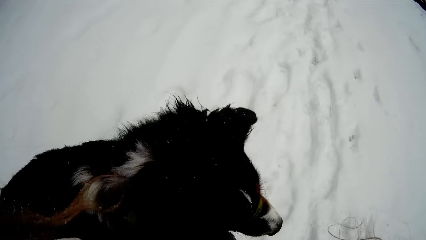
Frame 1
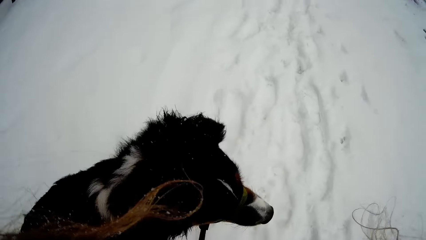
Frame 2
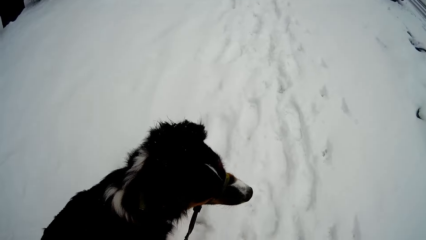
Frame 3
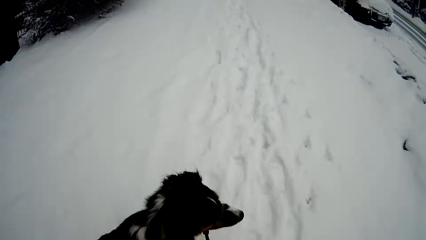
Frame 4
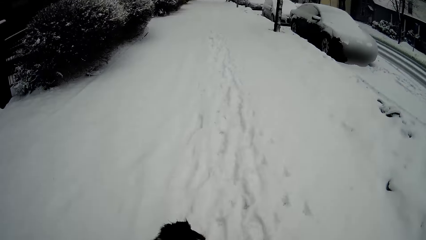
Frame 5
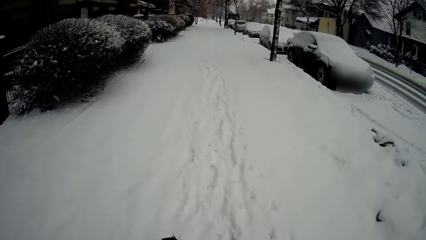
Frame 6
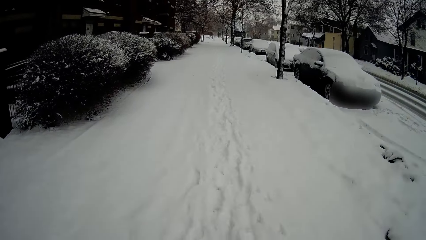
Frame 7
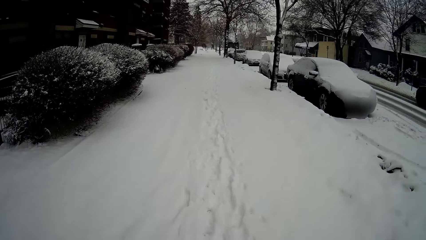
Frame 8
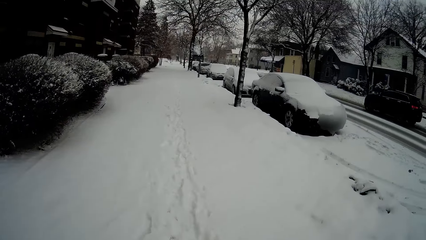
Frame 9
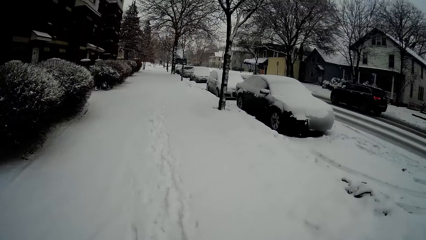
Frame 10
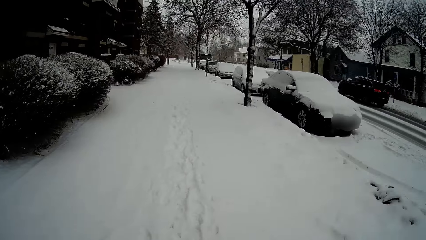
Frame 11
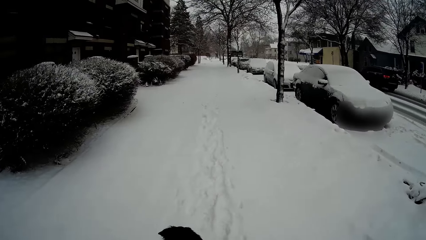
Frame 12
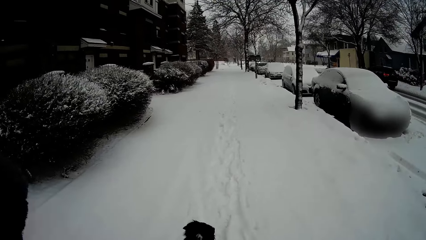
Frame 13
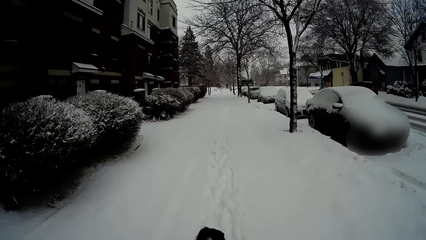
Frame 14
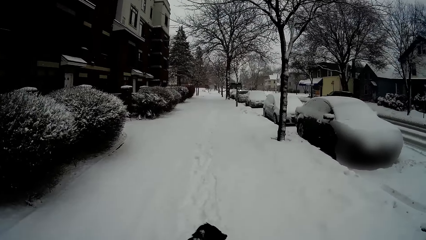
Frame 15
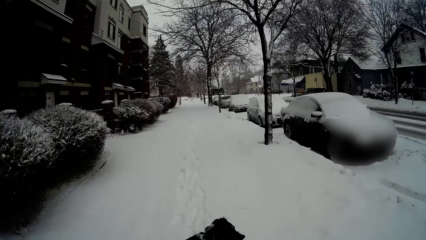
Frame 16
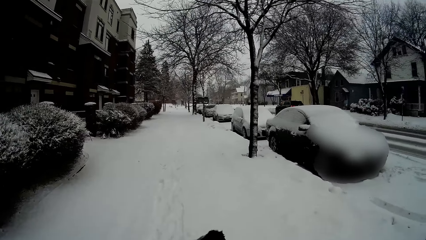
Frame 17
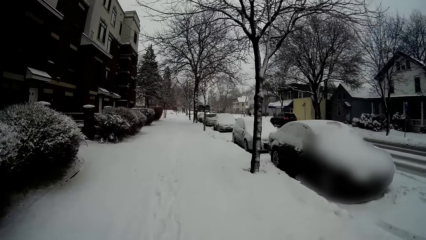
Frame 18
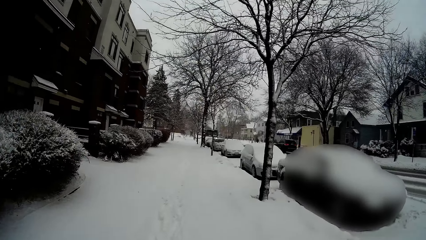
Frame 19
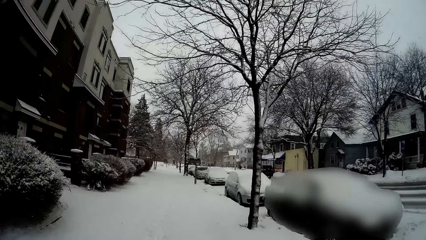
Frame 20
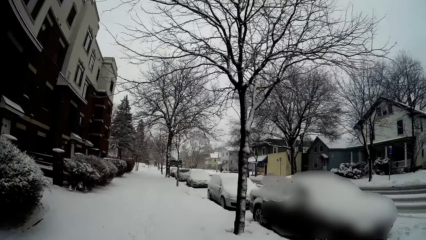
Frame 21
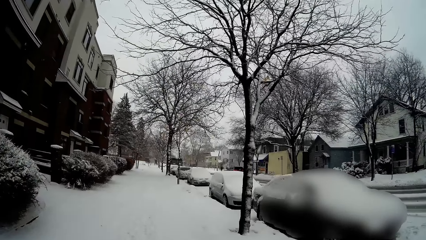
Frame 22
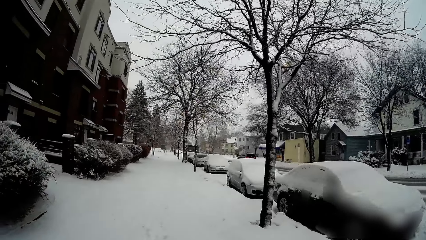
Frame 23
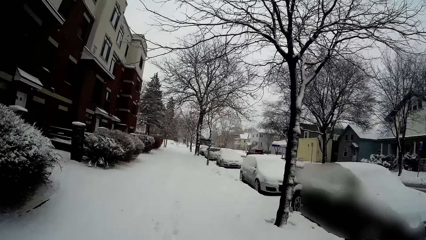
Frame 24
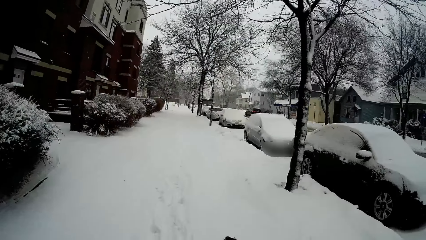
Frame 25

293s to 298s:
The camera wearer interacts with the dog.

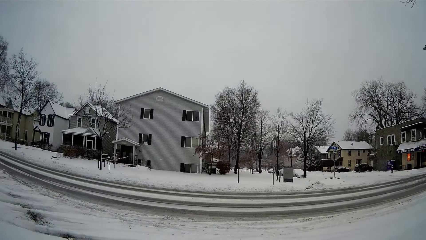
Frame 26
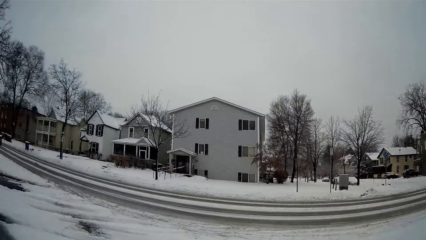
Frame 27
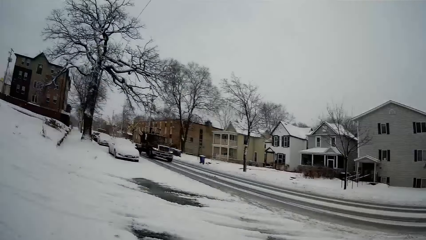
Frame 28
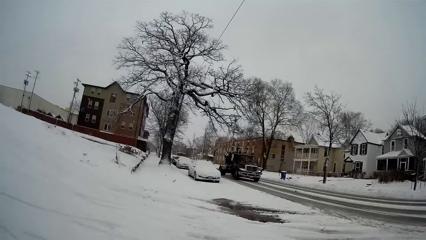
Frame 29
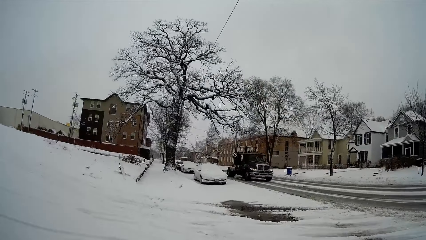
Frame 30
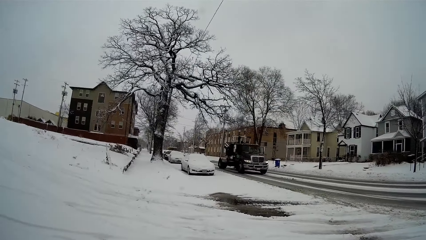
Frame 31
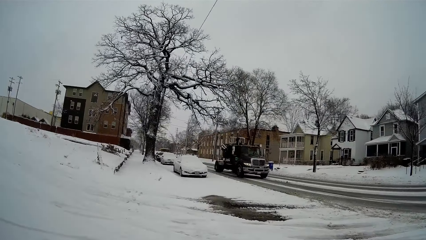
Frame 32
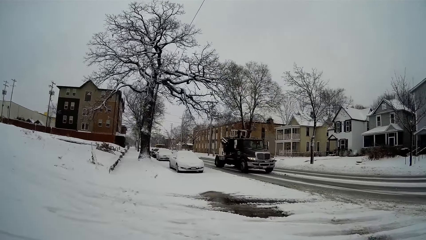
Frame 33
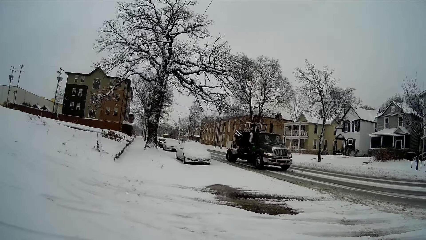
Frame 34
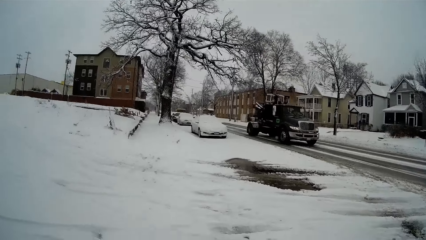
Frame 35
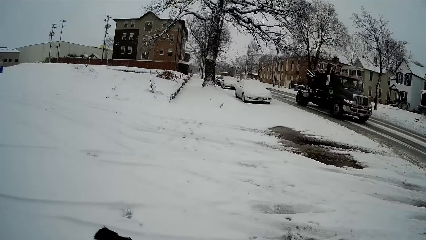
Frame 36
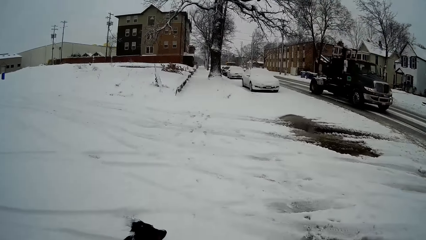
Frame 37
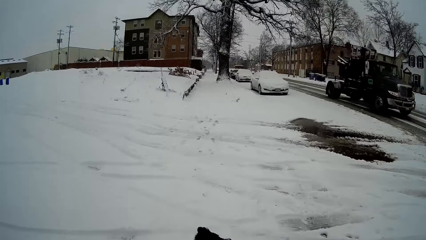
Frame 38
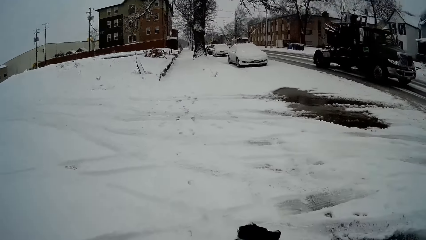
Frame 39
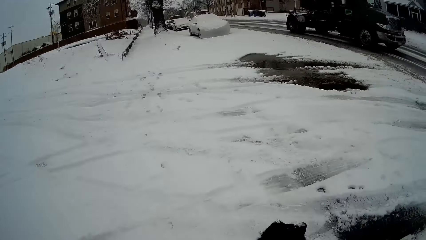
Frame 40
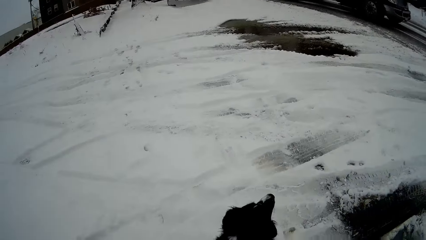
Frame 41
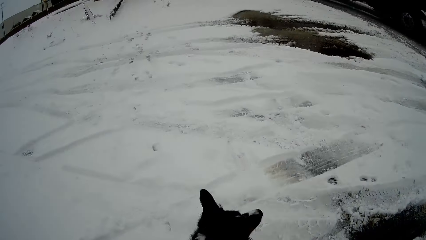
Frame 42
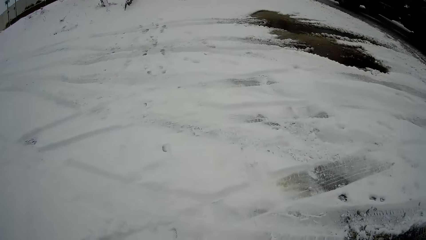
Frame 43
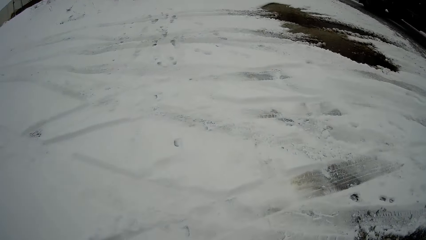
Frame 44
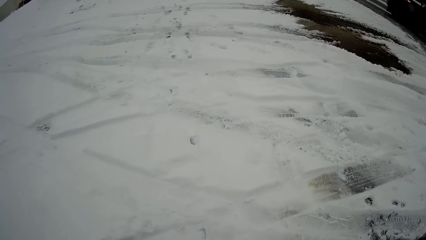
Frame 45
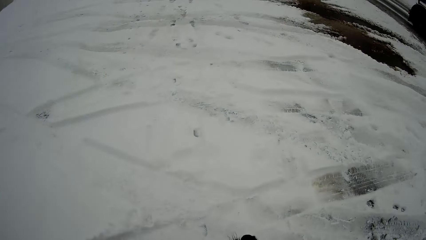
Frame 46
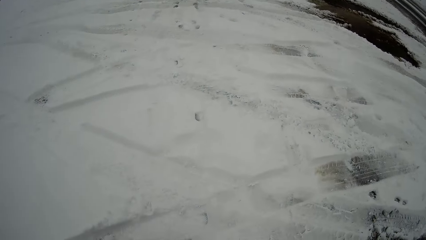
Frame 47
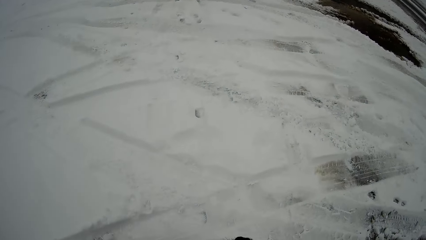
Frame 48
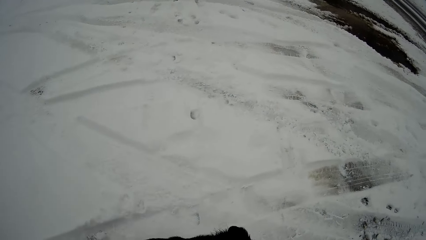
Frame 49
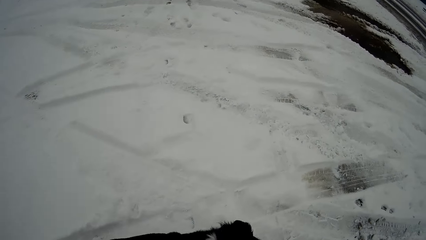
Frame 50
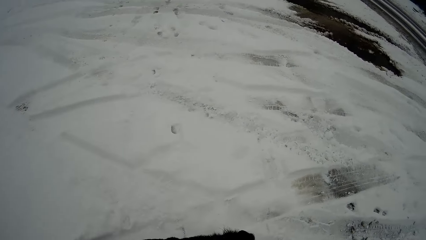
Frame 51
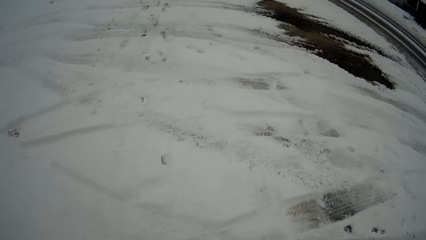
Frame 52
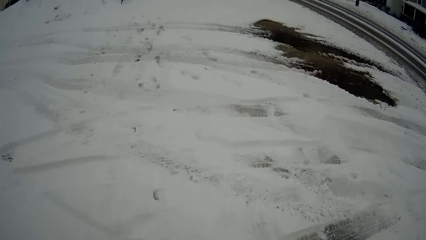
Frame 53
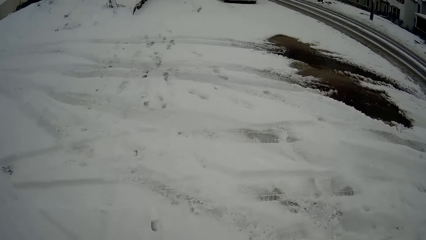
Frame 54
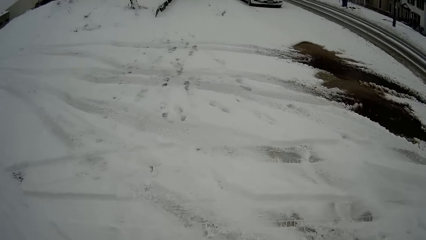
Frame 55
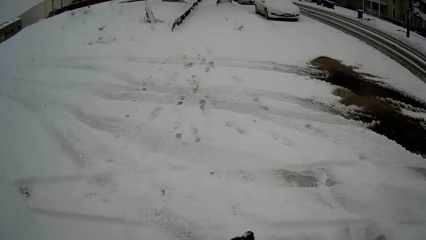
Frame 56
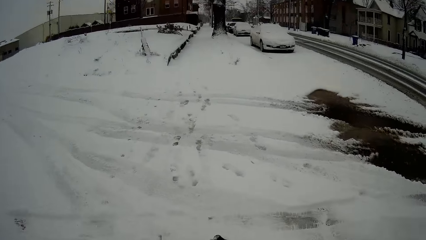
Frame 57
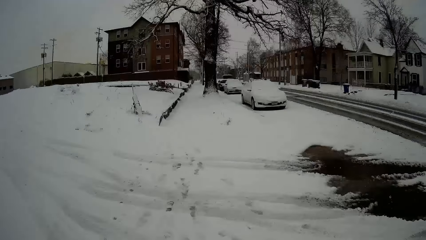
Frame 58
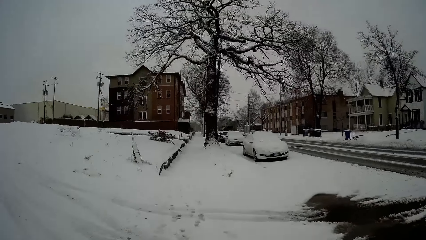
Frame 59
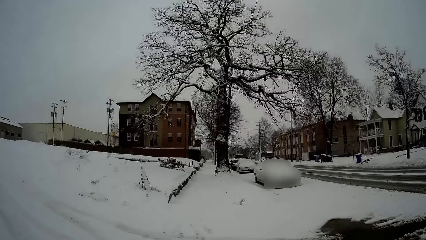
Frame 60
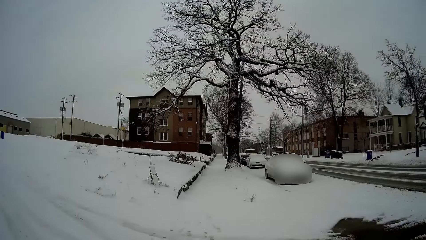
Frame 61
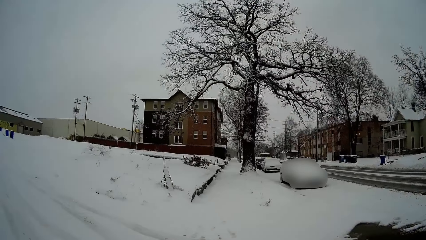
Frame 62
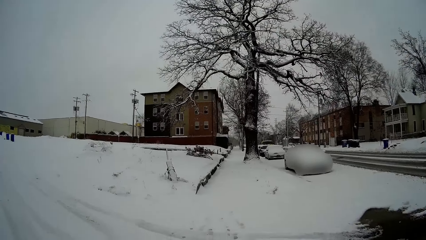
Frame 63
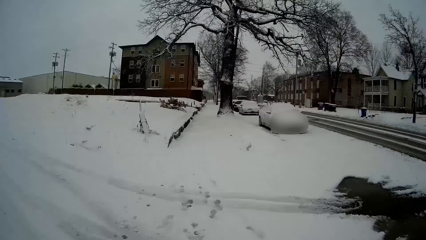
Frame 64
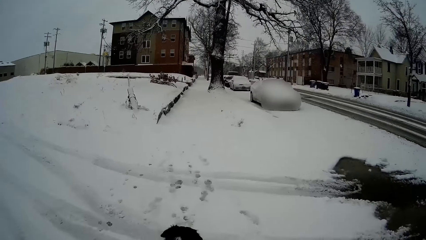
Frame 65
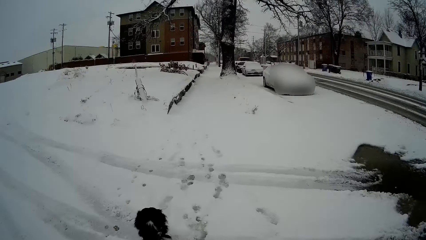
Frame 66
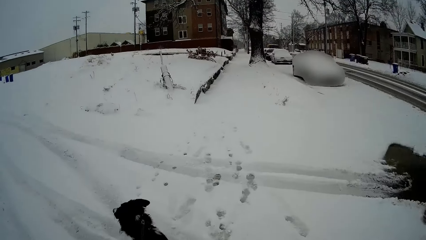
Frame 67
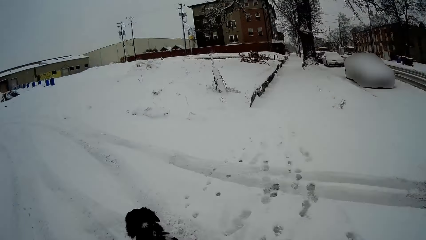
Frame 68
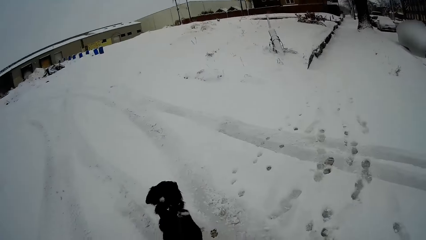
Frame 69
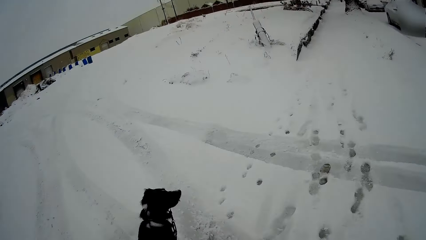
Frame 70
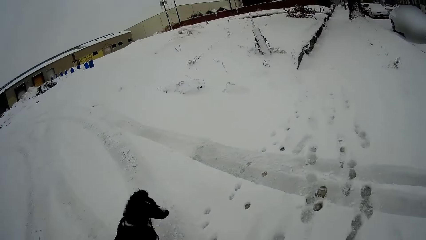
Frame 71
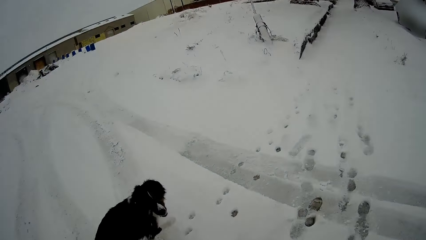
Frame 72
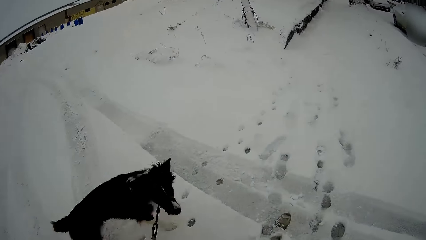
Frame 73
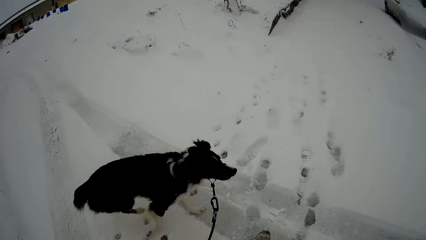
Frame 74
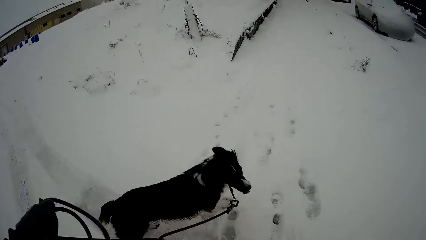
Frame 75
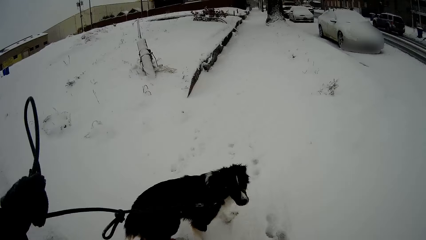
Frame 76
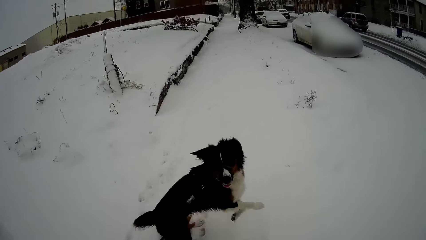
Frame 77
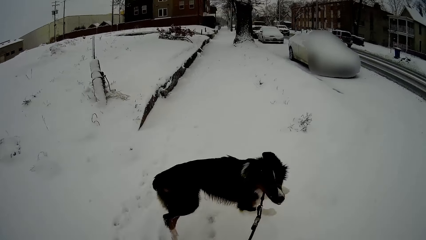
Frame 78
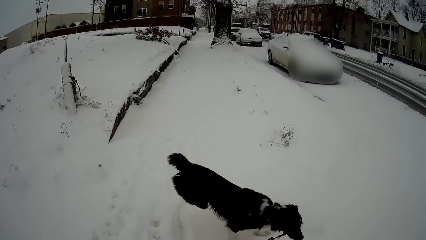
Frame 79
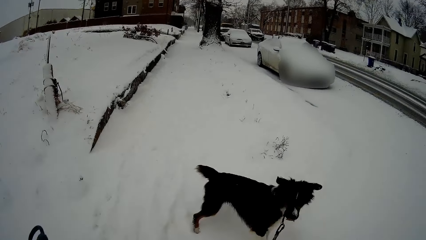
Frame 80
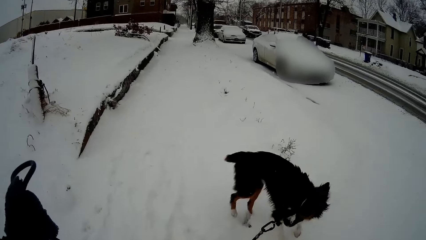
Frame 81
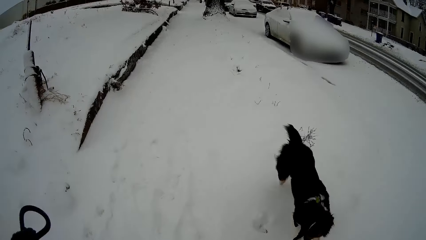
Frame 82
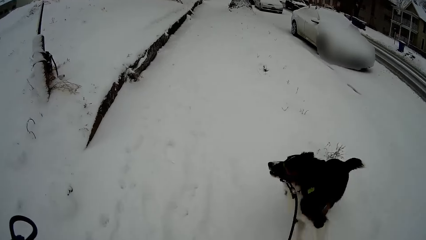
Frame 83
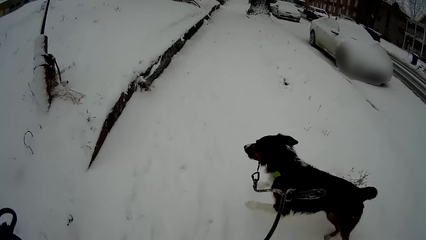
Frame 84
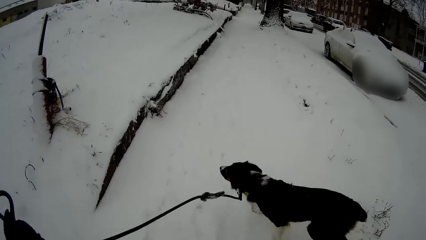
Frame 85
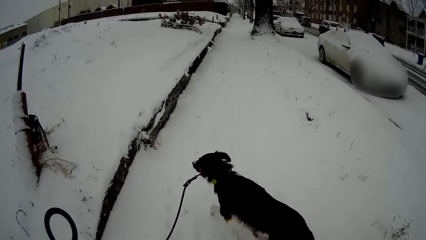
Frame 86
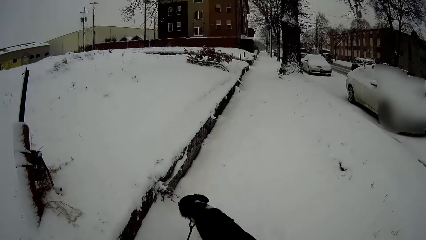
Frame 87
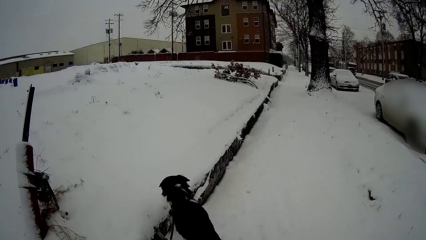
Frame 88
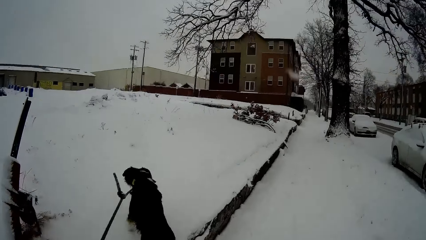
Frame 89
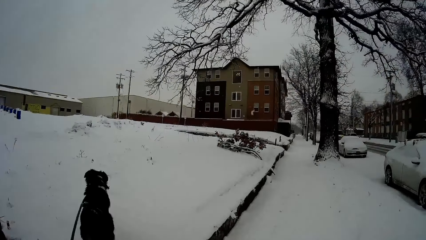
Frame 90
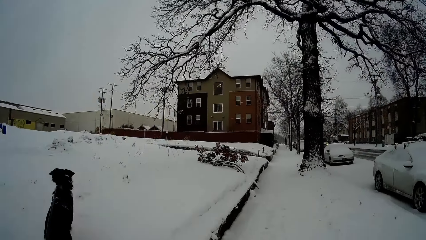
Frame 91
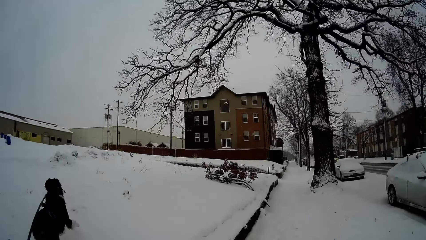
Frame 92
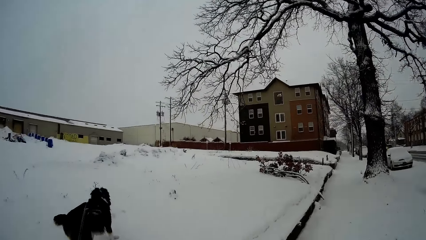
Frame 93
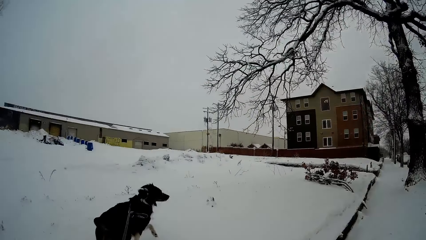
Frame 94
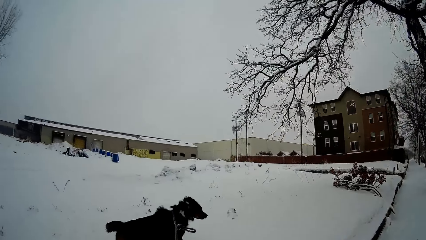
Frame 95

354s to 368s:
A truck drives past the camera wearer.
